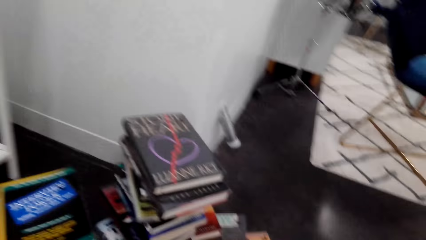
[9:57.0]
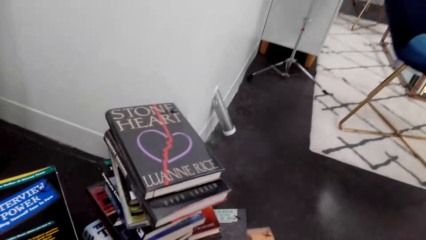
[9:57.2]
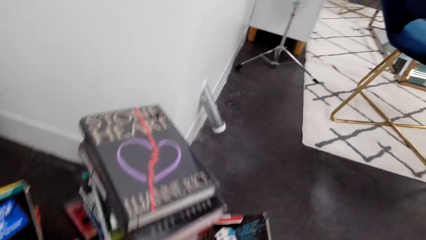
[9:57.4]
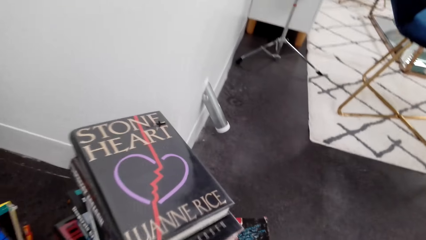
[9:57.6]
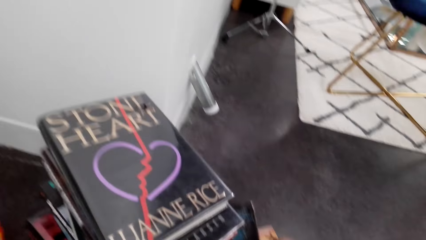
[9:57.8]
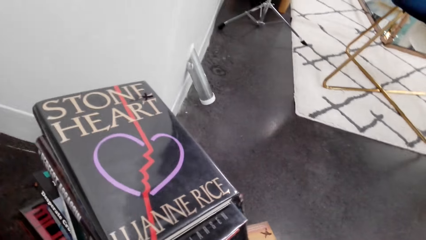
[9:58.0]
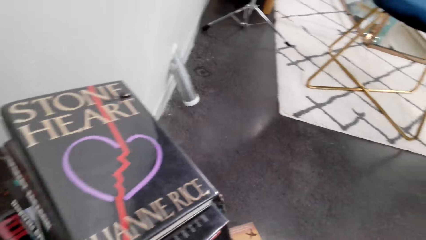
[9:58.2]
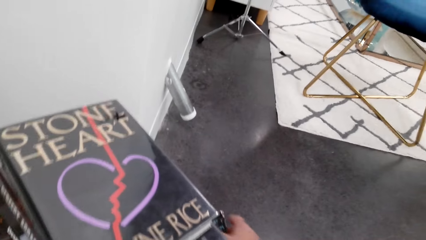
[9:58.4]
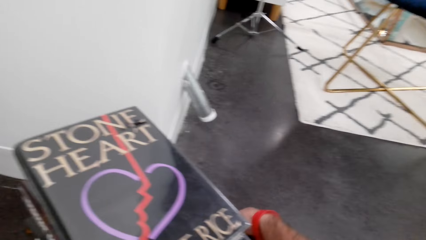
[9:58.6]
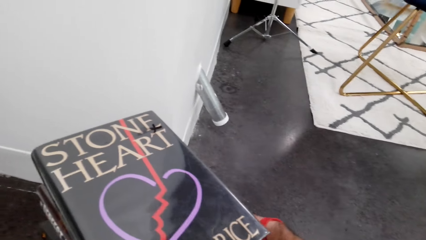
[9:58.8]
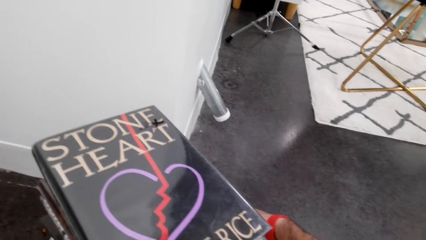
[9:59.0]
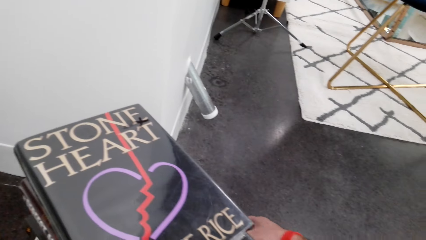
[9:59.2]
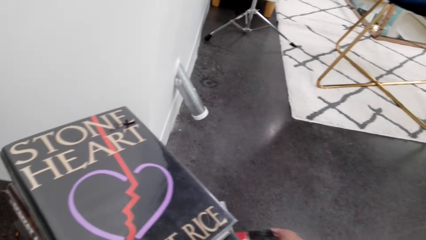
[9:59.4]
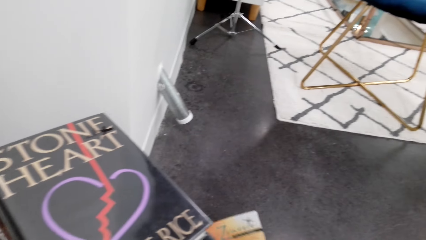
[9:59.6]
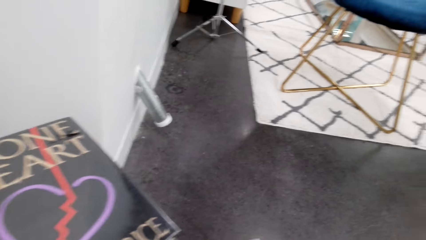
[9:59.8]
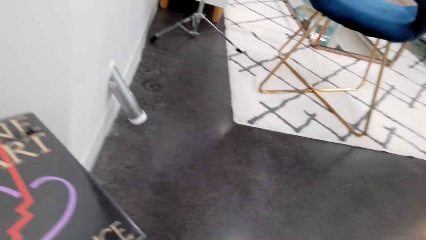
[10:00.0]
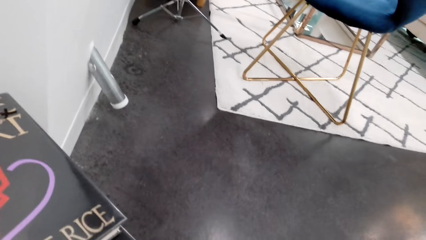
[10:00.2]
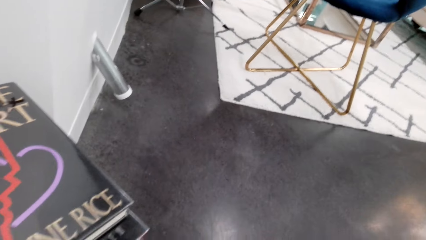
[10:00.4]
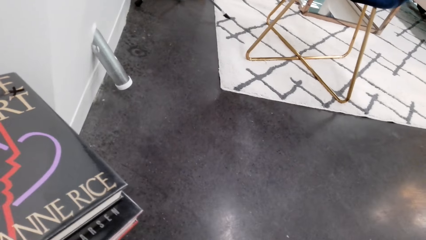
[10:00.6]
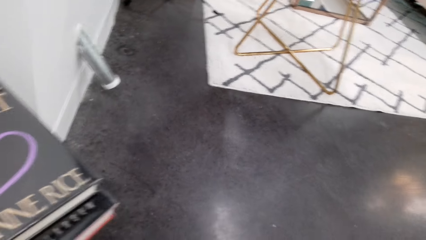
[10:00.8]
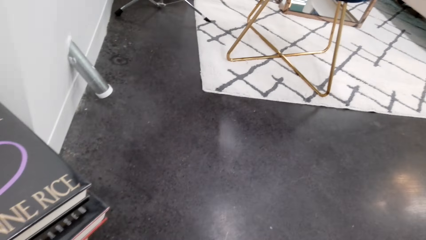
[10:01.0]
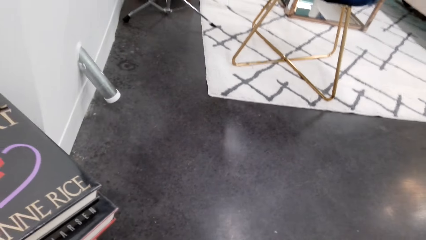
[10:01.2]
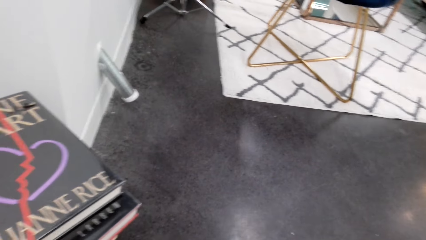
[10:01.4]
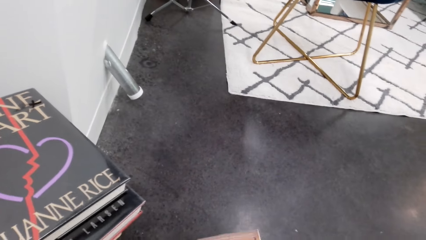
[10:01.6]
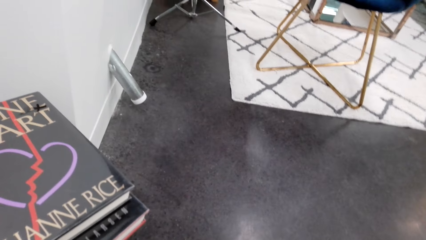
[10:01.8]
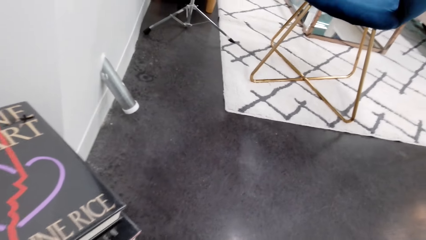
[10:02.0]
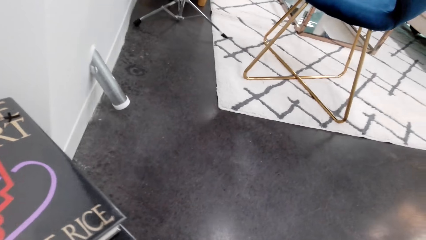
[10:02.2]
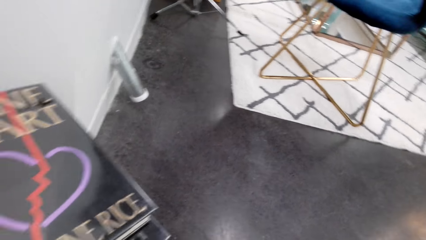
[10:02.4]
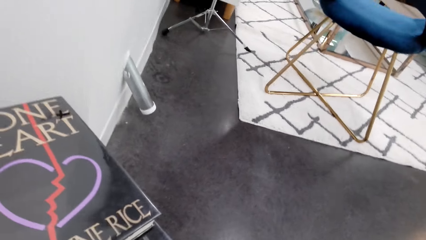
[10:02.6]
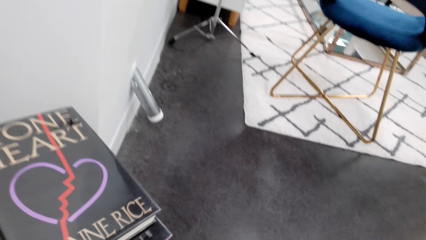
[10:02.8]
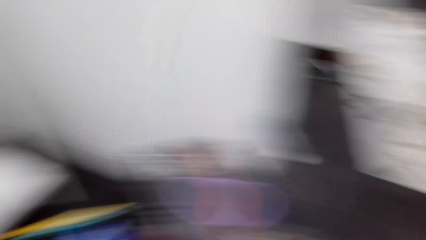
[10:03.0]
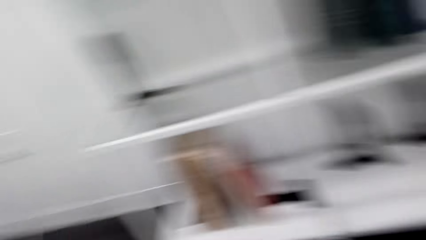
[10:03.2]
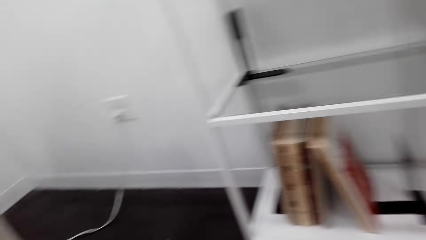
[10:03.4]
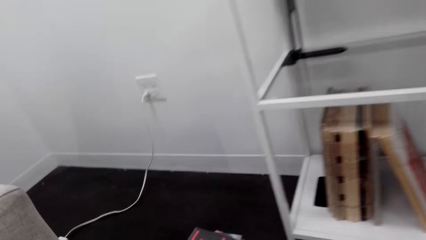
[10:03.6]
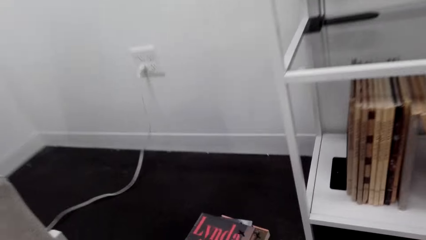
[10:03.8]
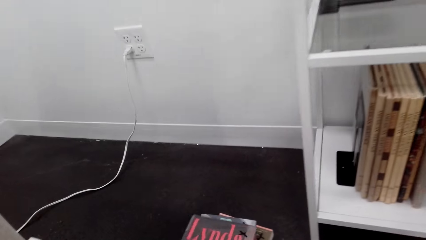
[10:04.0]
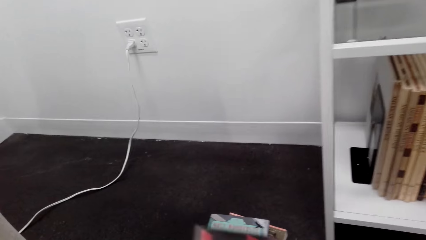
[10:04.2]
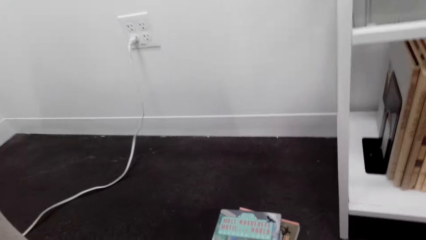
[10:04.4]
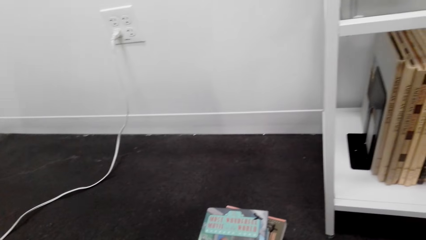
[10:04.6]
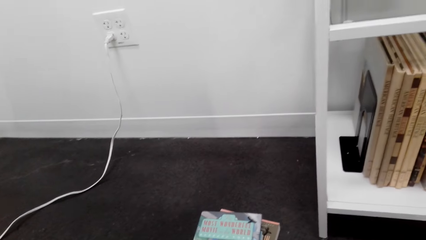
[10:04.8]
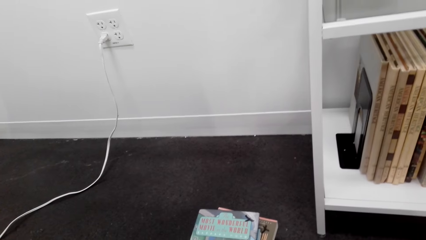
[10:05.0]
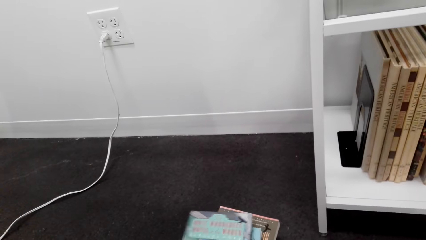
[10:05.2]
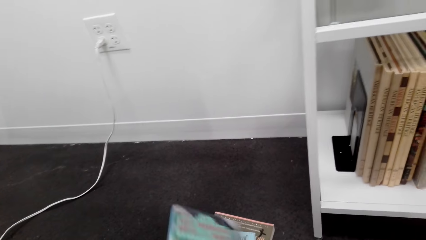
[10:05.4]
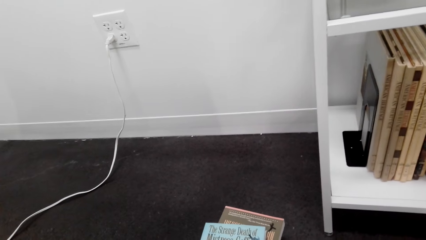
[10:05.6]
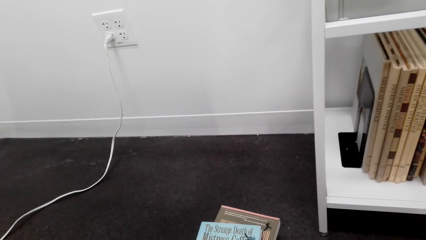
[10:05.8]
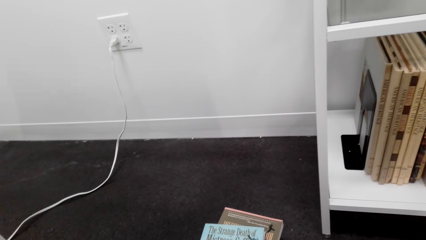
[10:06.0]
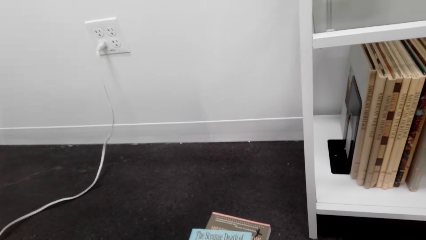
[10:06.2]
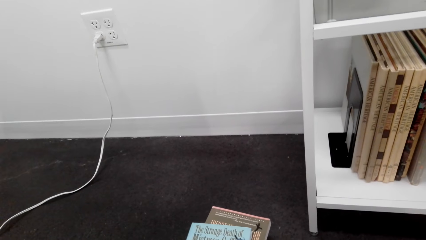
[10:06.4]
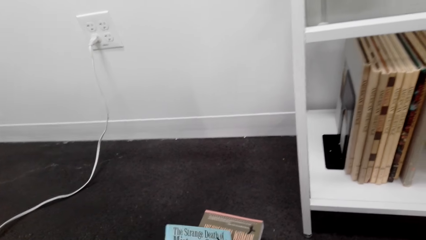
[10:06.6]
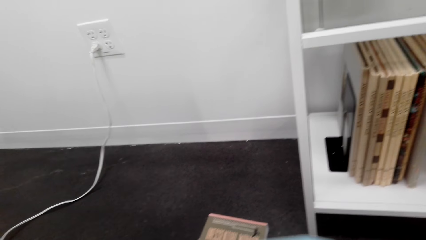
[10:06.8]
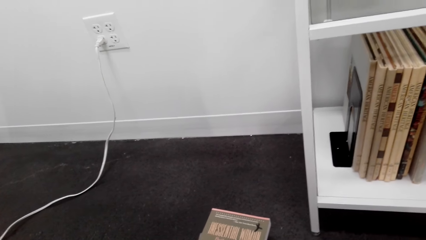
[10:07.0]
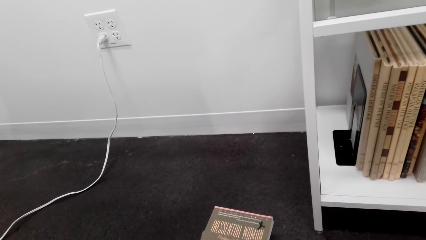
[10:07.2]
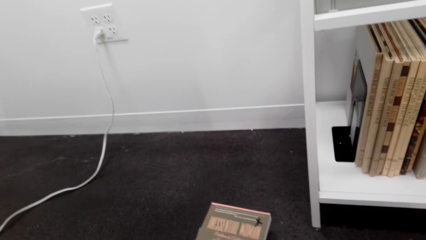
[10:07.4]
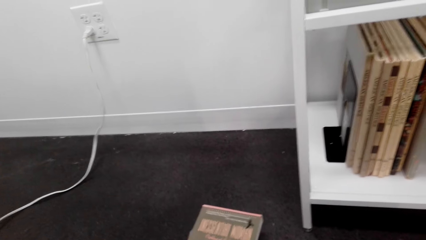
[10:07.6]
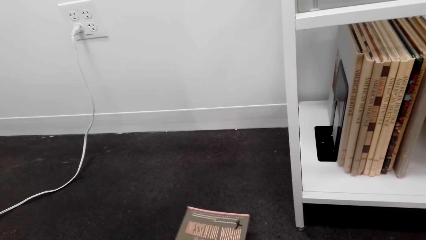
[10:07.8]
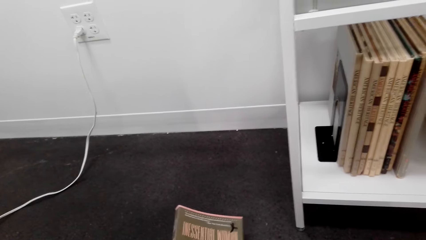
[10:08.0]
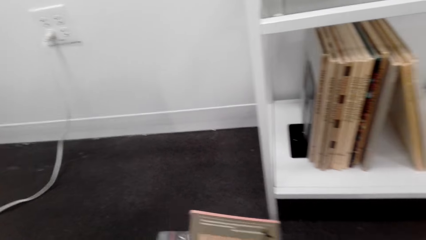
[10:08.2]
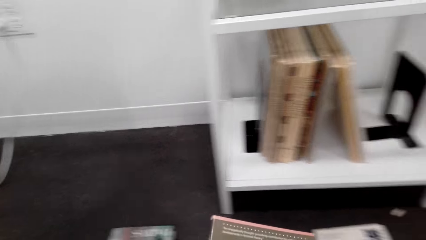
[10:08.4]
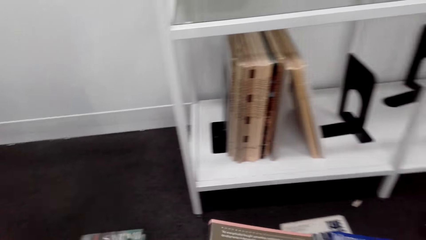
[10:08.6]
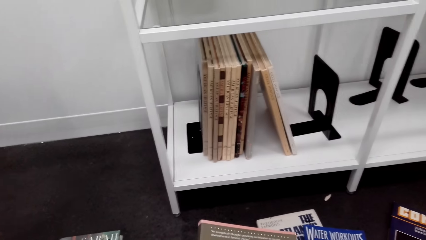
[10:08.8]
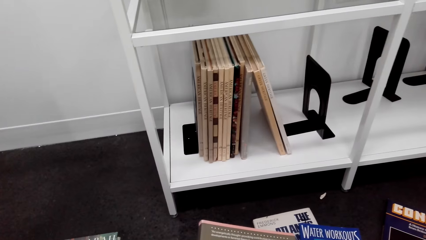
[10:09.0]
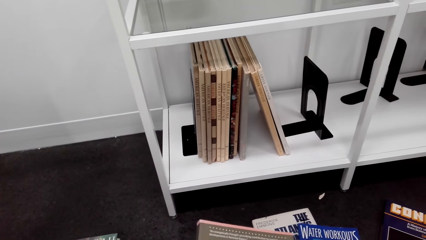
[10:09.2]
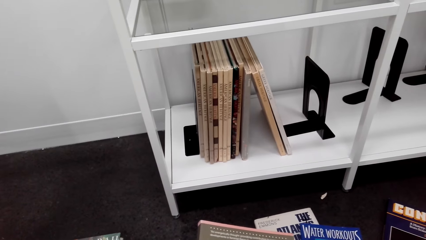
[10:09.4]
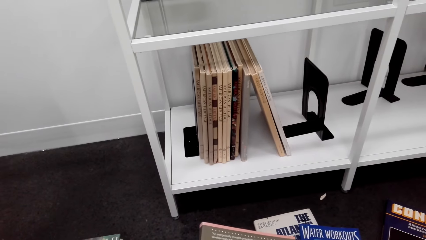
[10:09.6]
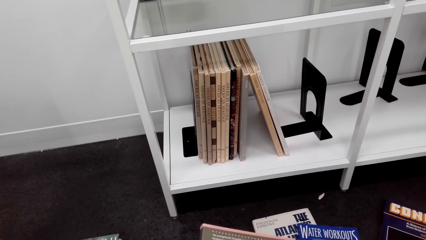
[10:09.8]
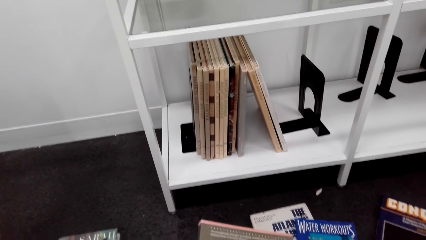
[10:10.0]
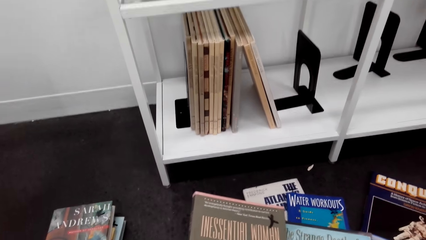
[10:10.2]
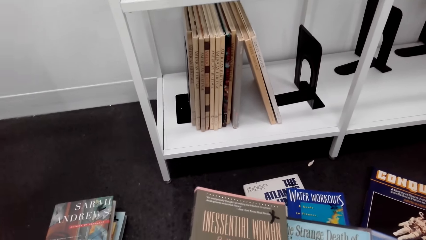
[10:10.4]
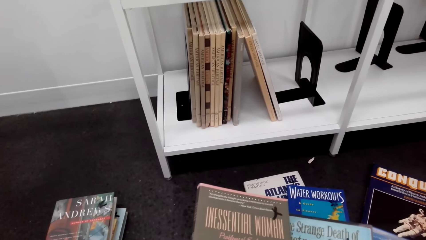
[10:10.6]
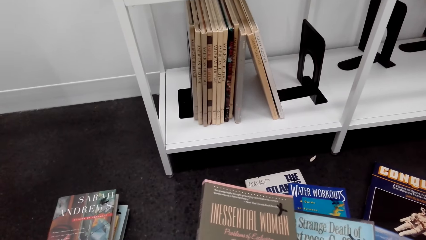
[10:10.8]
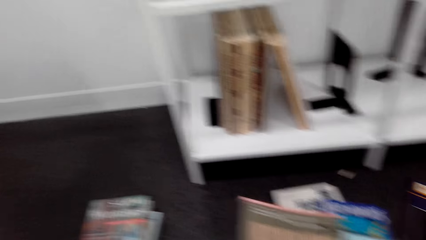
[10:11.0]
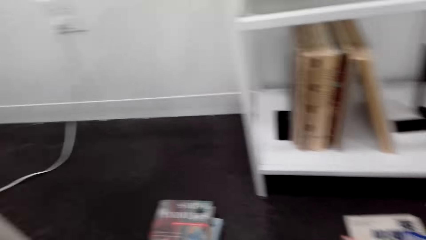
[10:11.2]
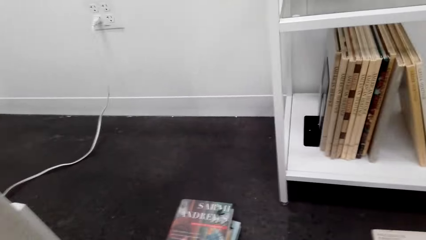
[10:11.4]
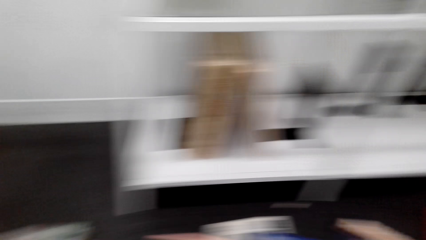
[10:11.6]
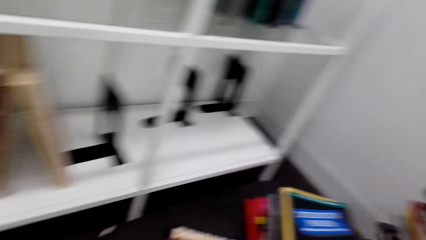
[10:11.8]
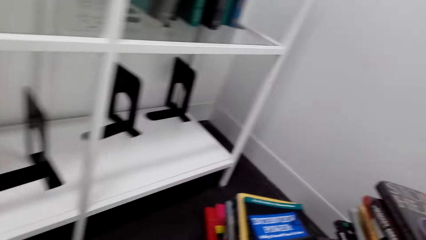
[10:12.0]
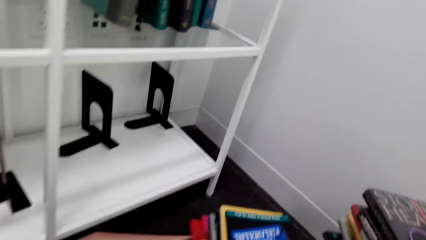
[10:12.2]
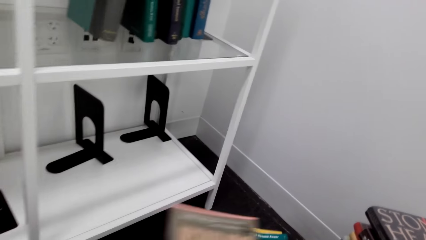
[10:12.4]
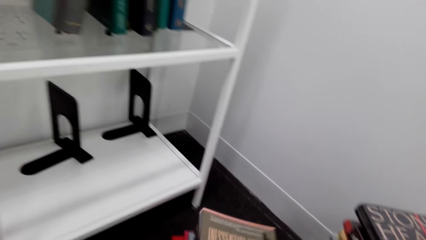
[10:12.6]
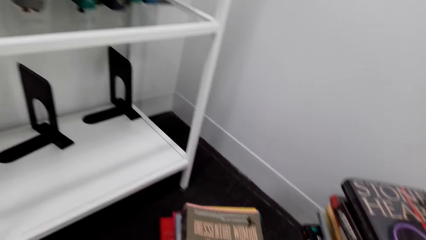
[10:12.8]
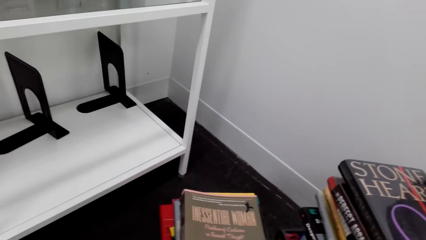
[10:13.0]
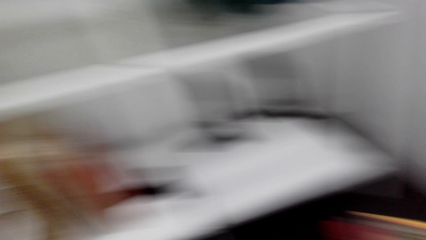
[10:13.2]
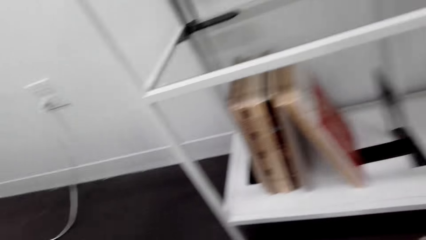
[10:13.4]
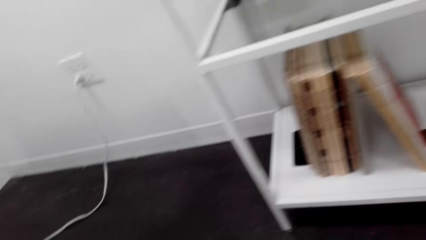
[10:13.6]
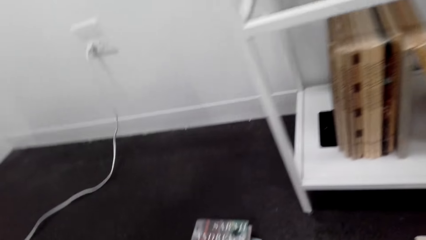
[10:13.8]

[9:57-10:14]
The camera wearer looks sideways. They look down. They look sideways. They look down.
